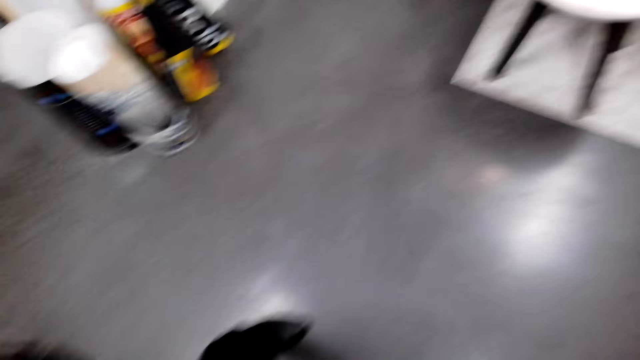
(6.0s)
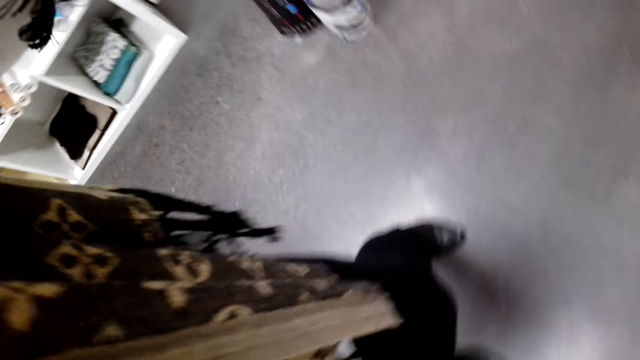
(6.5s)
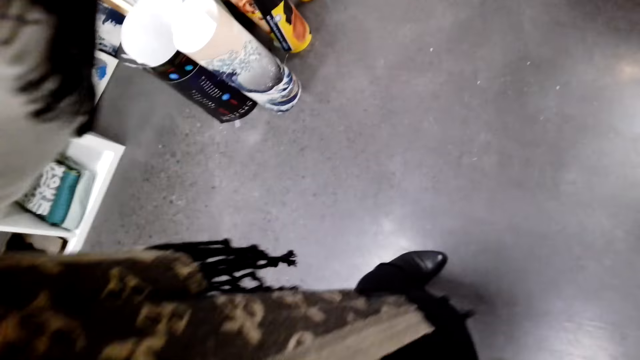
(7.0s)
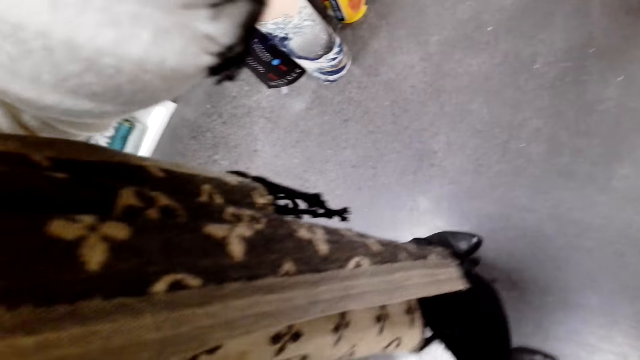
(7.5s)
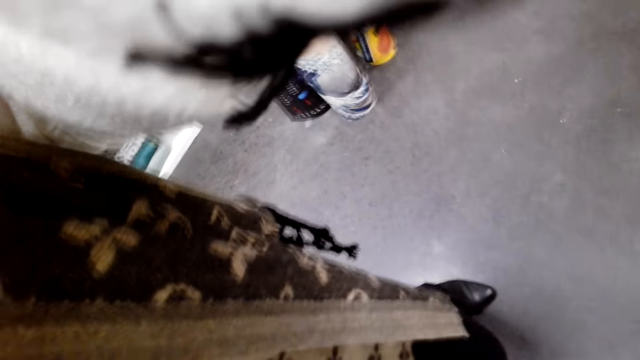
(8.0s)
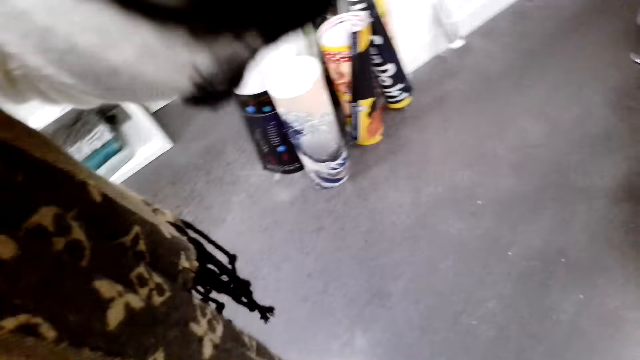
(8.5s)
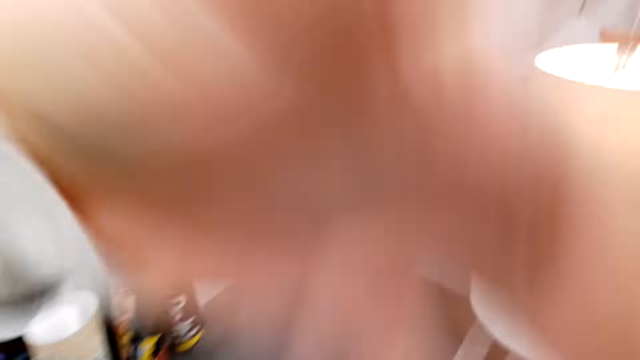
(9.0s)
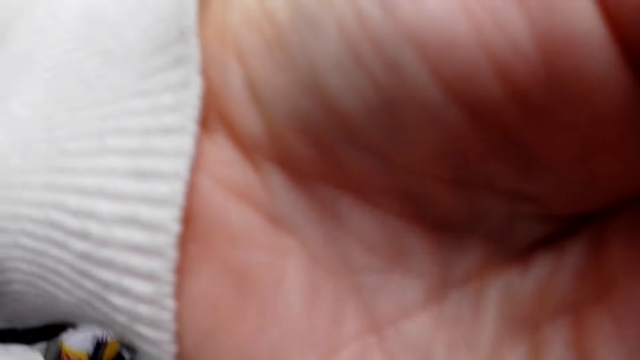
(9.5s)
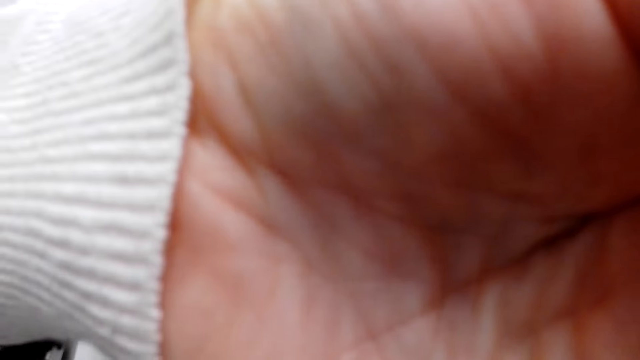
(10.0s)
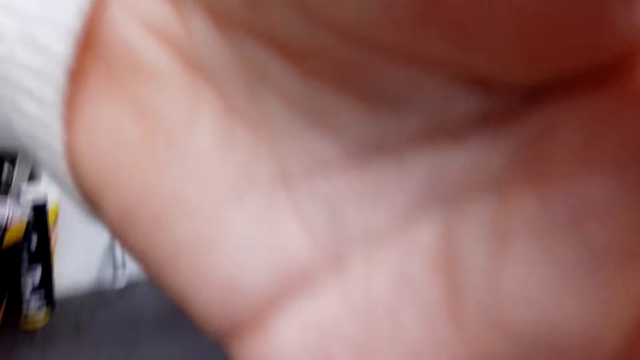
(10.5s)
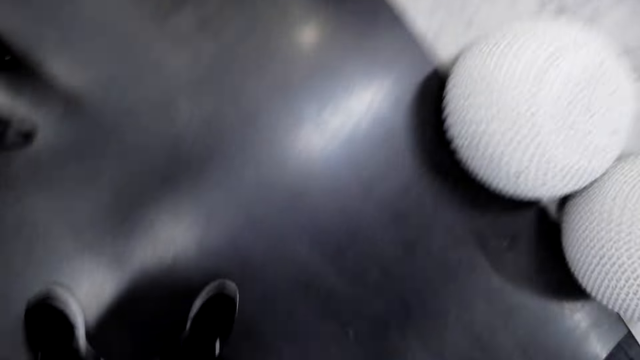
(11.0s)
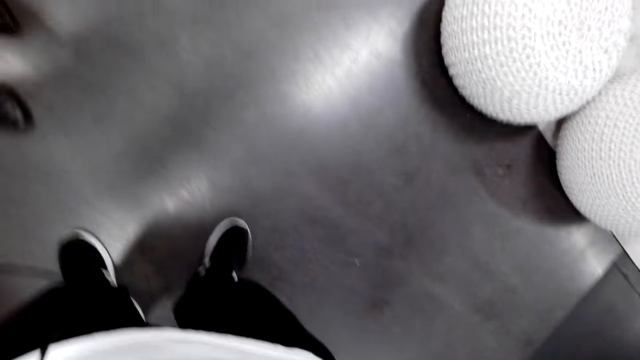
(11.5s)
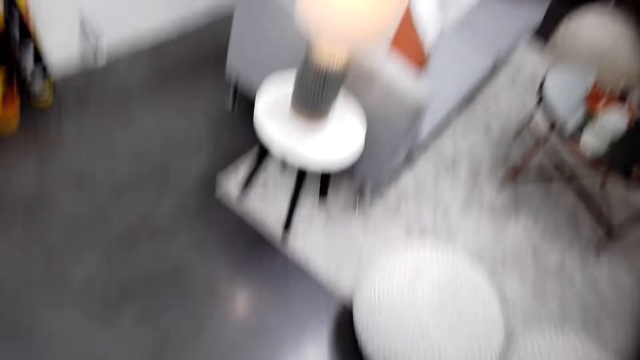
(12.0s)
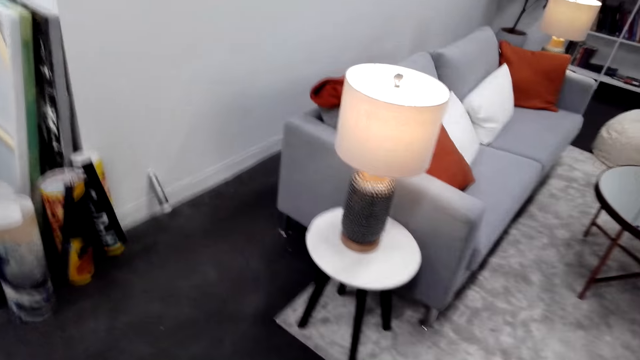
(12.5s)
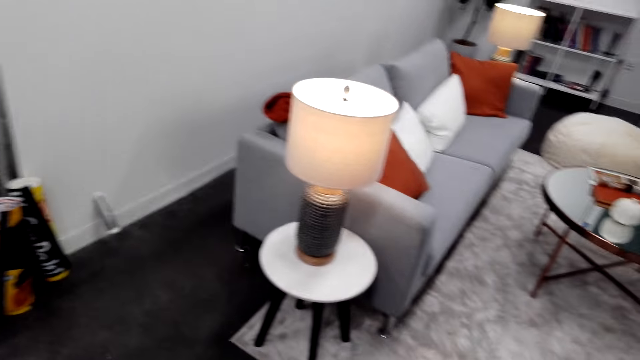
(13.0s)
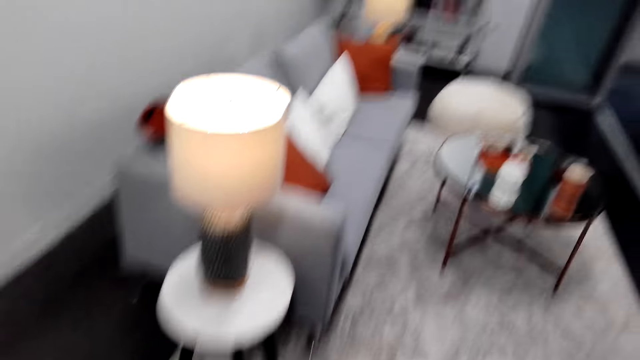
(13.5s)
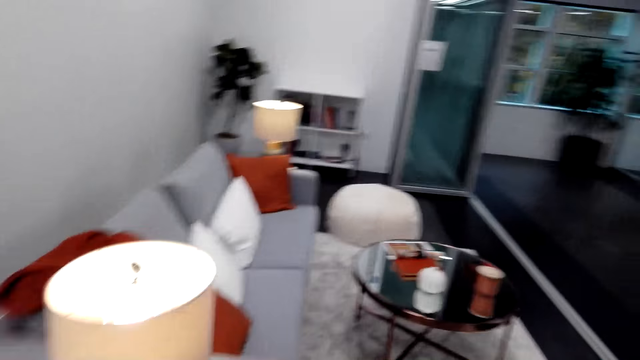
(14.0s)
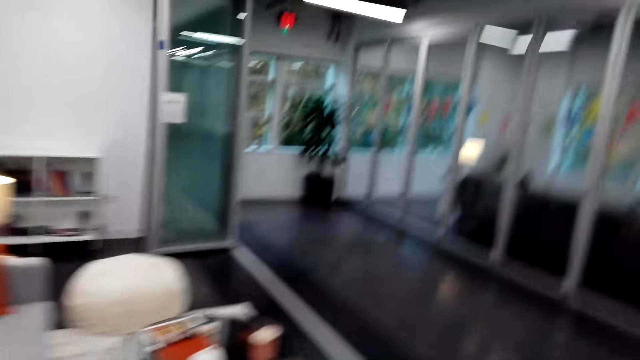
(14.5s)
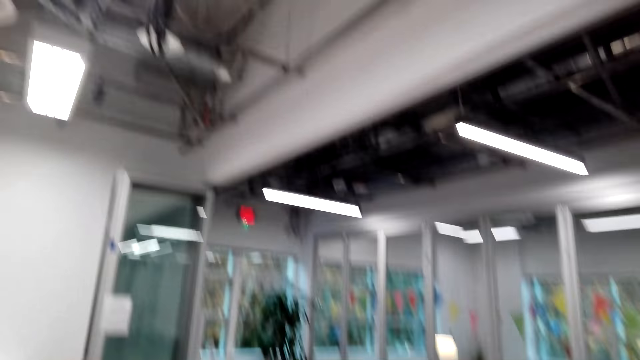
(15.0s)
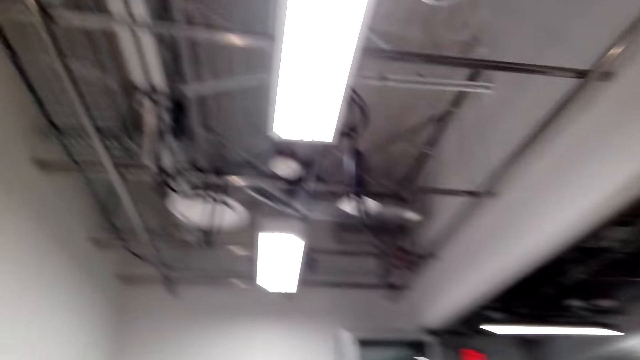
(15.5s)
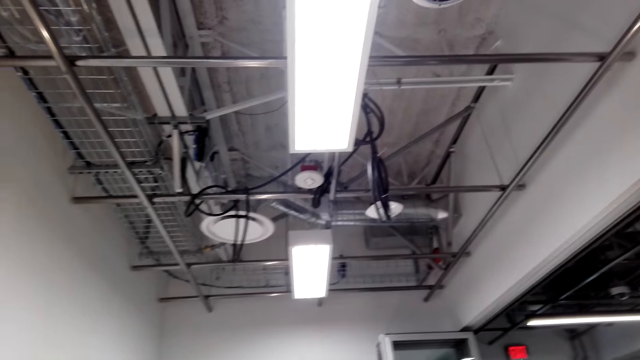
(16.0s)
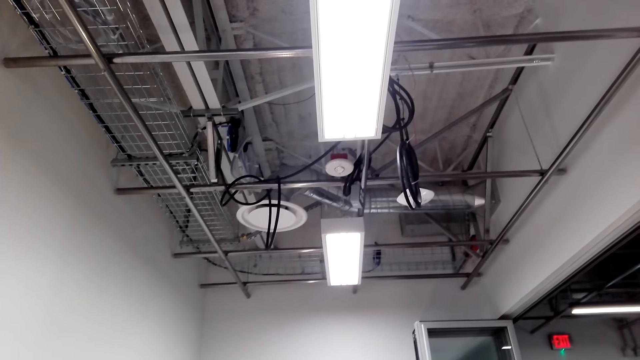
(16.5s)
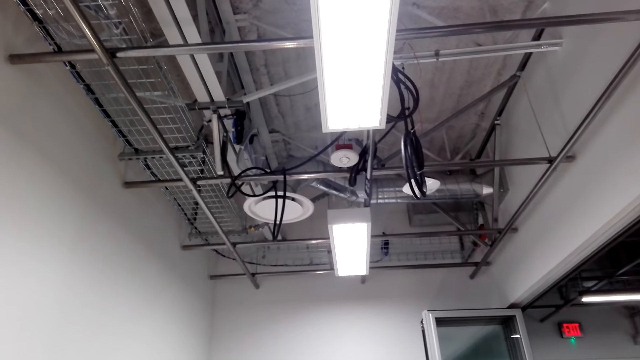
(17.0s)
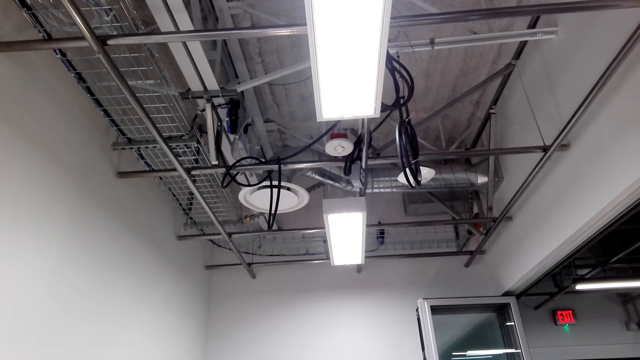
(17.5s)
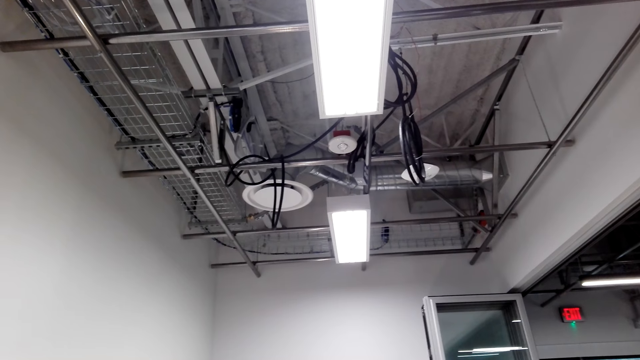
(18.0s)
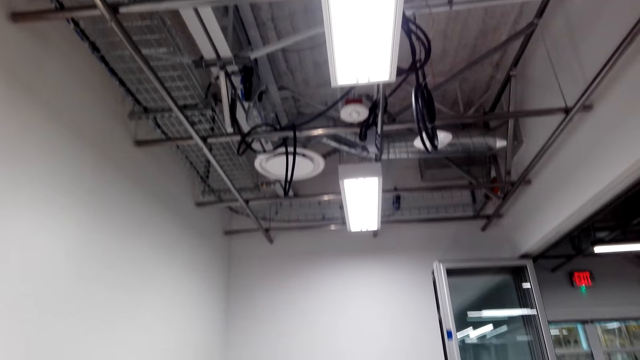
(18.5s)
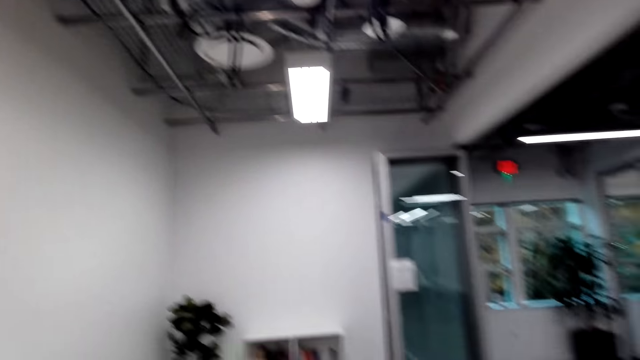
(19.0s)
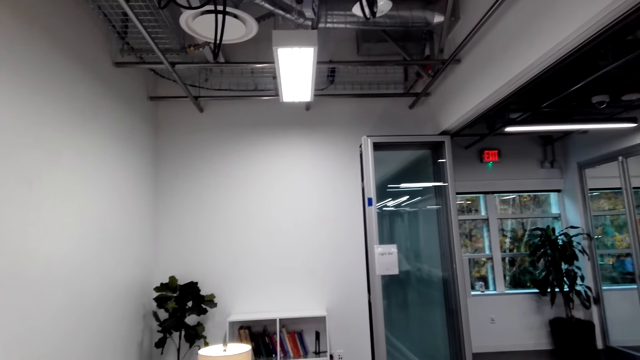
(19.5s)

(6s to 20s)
The camera wearer adjusts the camera on the head. They put a hand on the camera. They look around. They adjust the camera on the head. A woman stands close to the camera wearer. The camera wearer walks around. They look around the room.

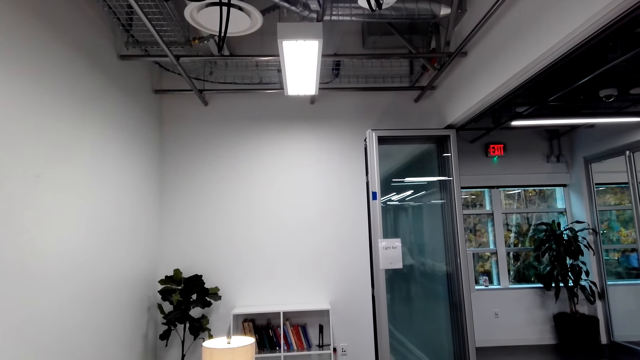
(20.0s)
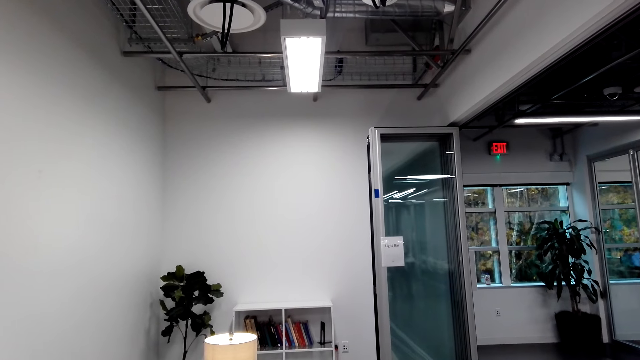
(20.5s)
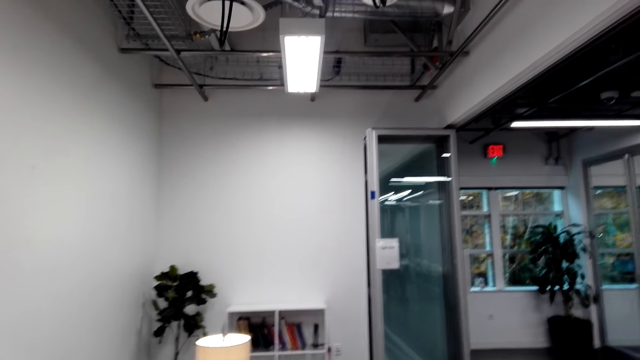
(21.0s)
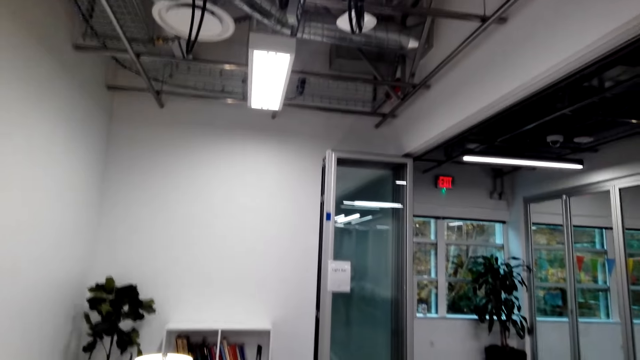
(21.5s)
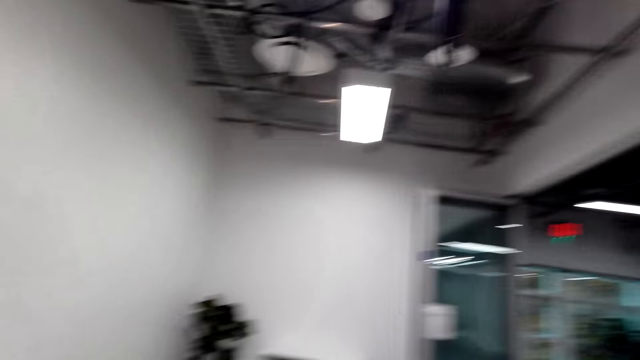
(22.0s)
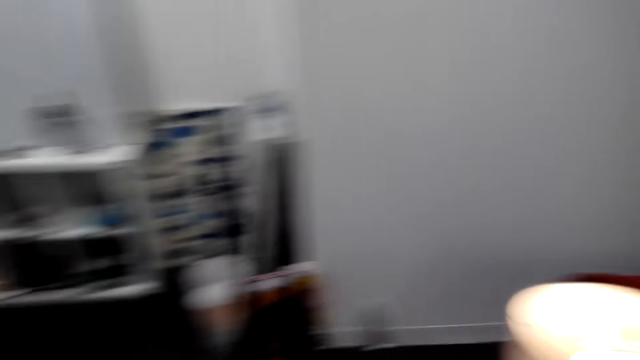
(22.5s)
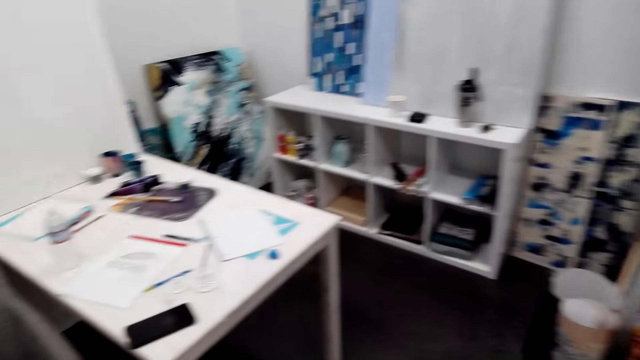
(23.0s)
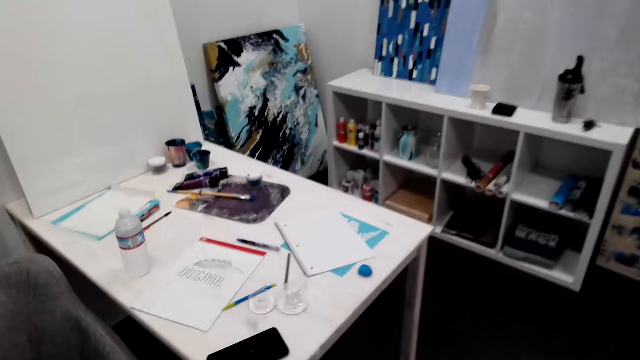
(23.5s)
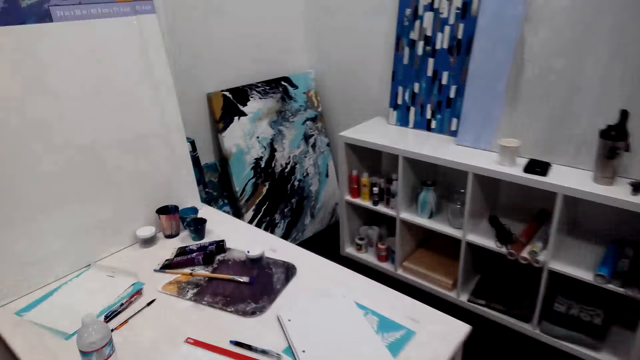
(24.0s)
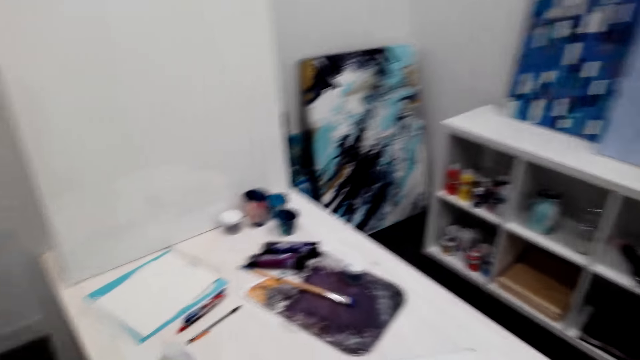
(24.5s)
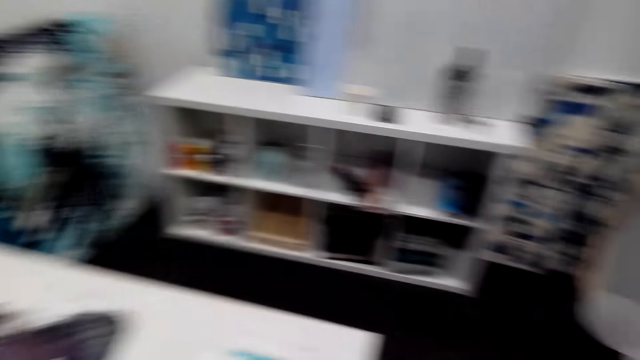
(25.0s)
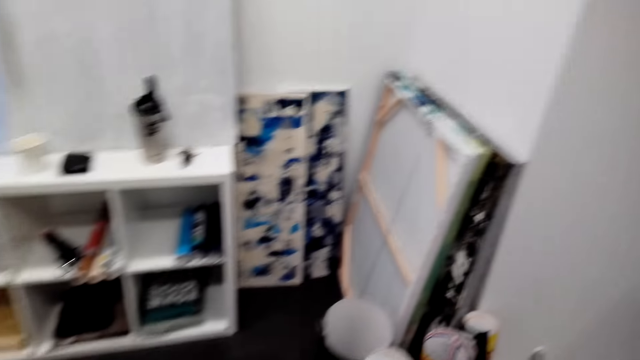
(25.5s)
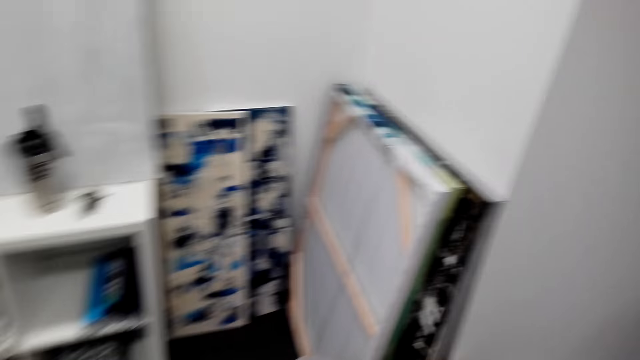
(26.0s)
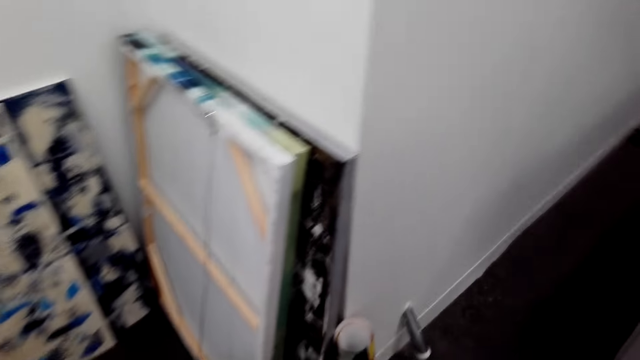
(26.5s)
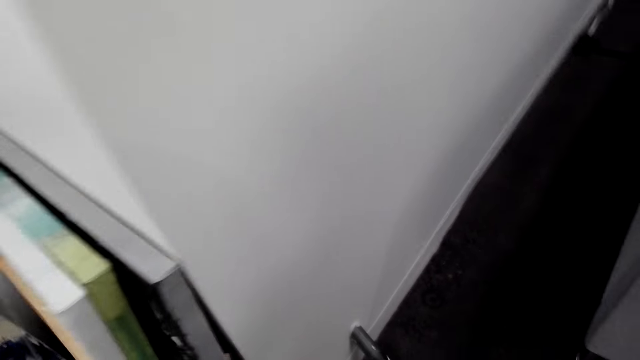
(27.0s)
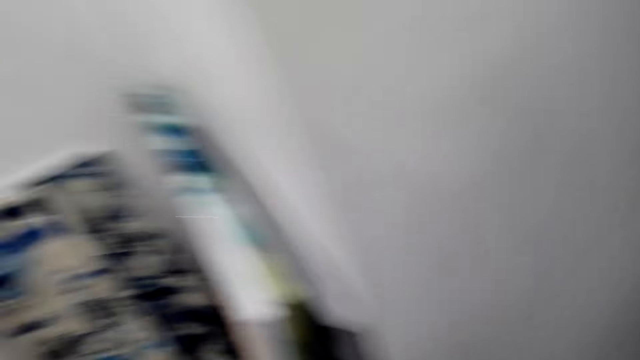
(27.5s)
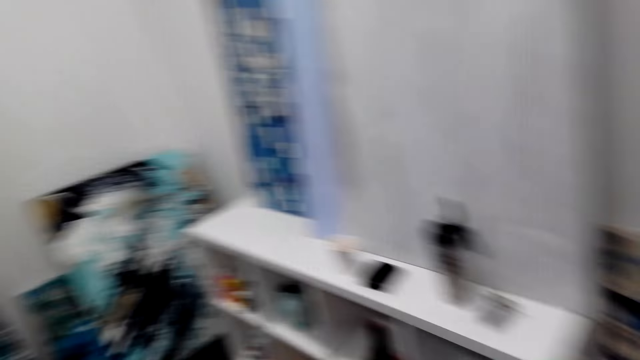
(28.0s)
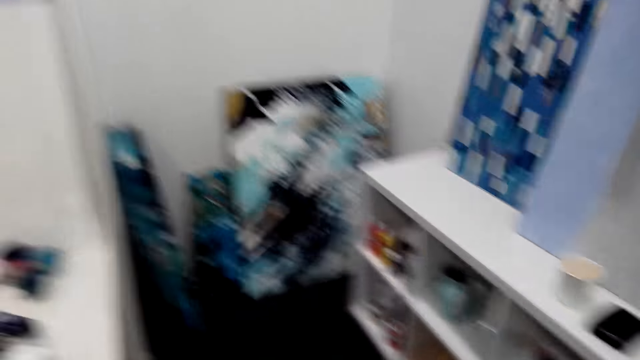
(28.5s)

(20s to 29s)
The camera wearer moves around the room.
